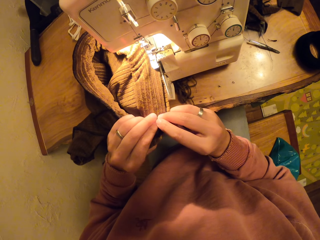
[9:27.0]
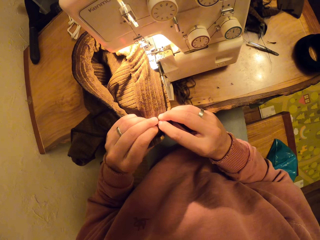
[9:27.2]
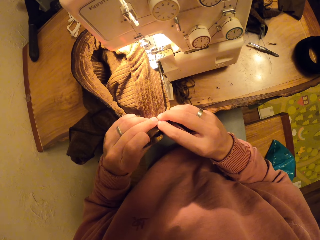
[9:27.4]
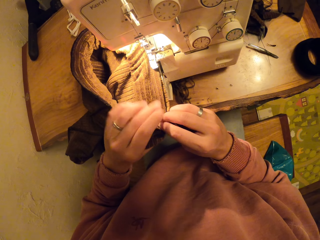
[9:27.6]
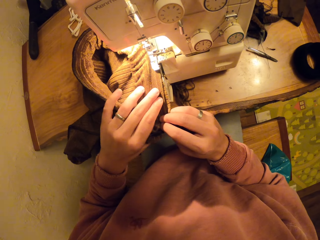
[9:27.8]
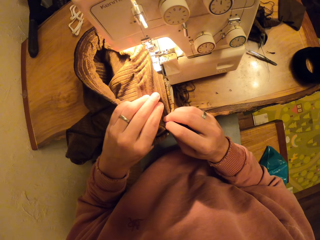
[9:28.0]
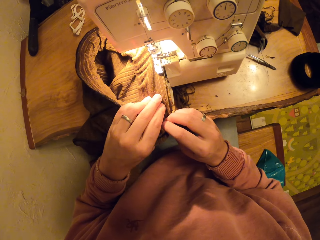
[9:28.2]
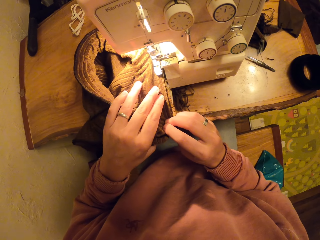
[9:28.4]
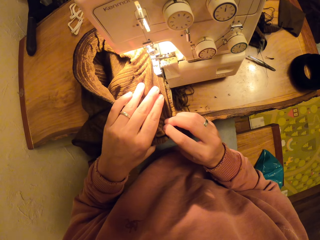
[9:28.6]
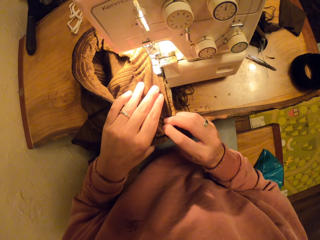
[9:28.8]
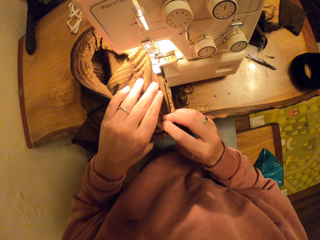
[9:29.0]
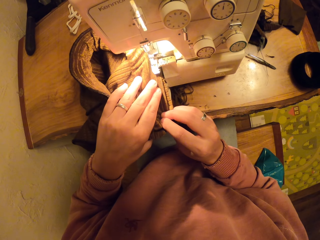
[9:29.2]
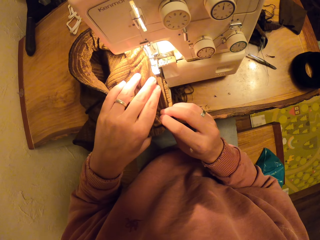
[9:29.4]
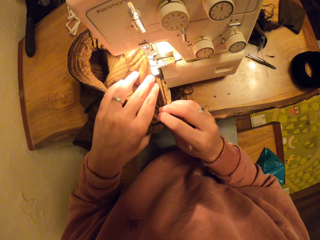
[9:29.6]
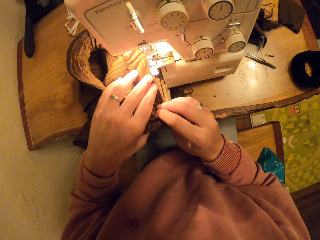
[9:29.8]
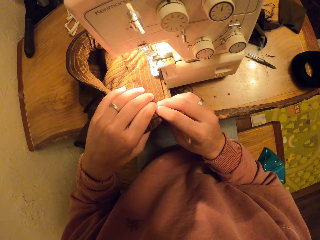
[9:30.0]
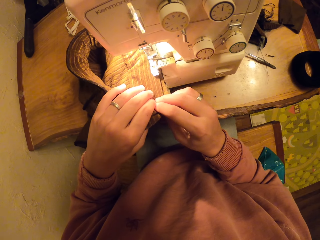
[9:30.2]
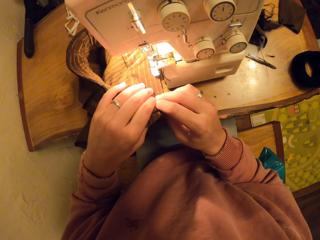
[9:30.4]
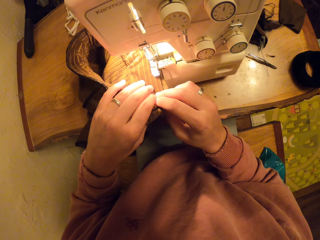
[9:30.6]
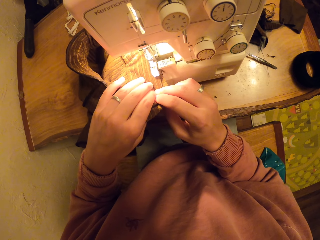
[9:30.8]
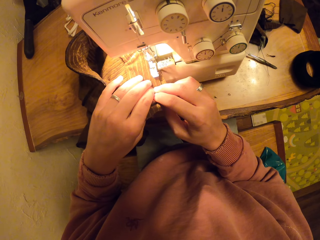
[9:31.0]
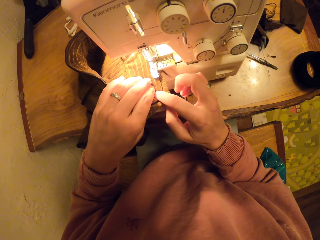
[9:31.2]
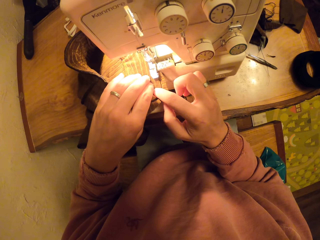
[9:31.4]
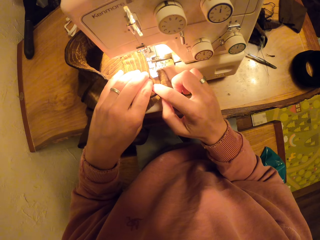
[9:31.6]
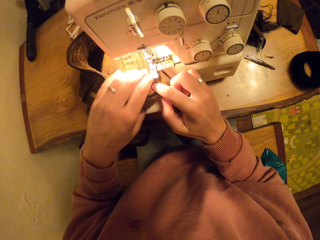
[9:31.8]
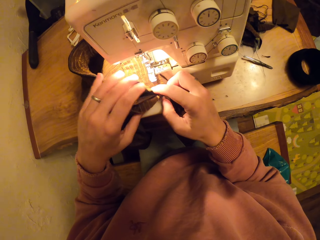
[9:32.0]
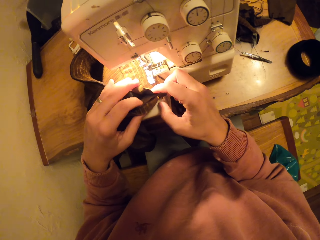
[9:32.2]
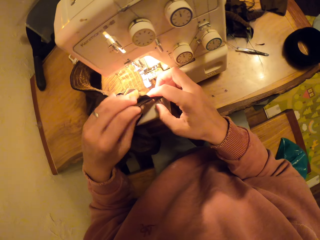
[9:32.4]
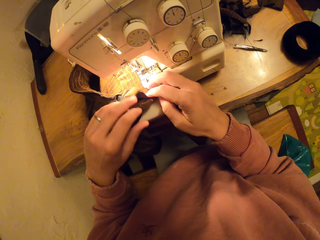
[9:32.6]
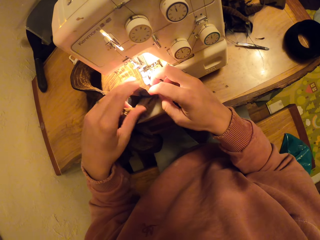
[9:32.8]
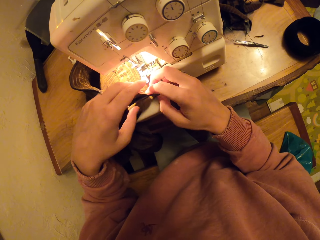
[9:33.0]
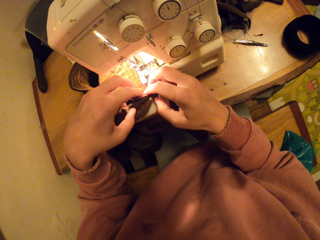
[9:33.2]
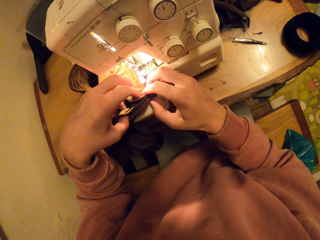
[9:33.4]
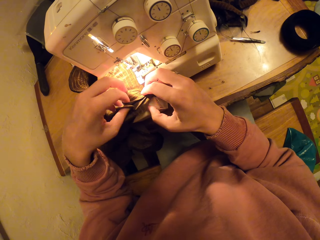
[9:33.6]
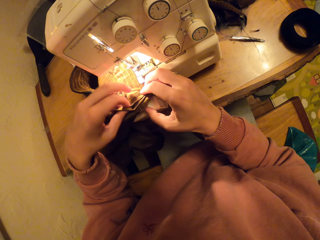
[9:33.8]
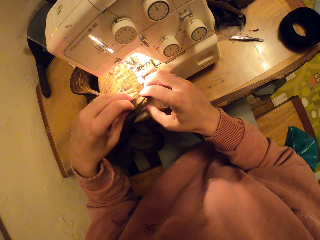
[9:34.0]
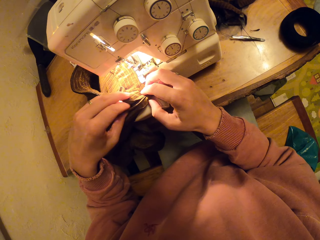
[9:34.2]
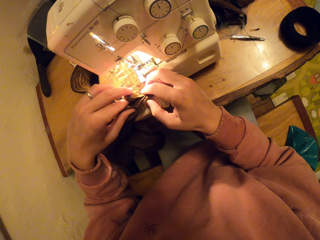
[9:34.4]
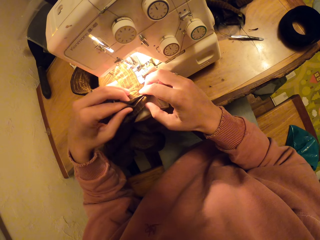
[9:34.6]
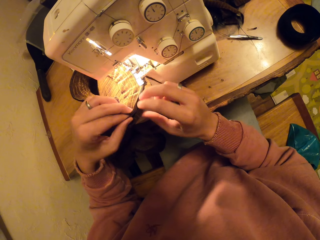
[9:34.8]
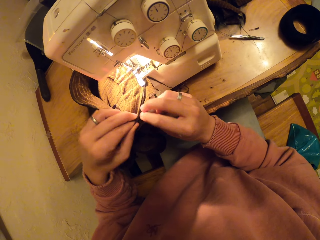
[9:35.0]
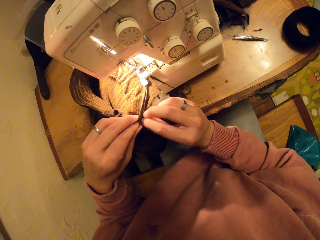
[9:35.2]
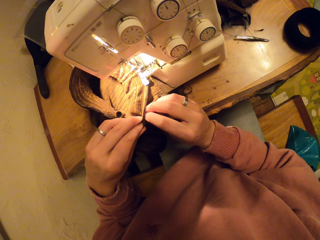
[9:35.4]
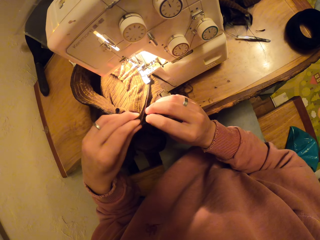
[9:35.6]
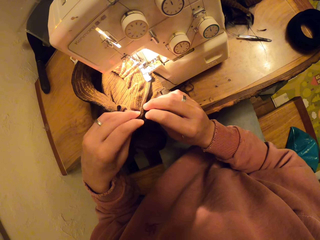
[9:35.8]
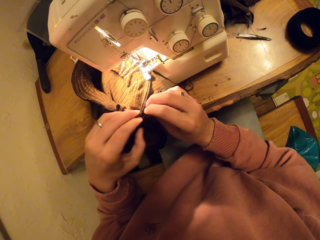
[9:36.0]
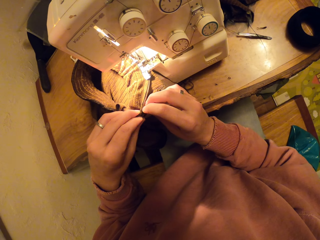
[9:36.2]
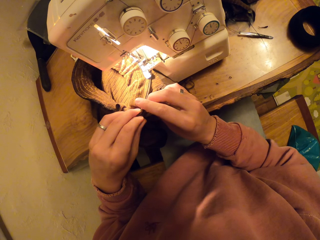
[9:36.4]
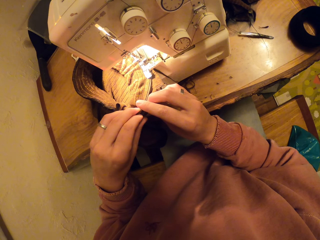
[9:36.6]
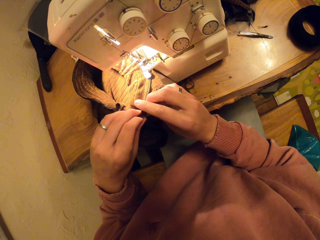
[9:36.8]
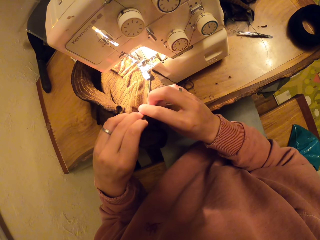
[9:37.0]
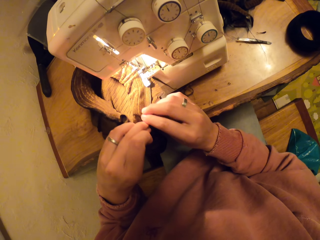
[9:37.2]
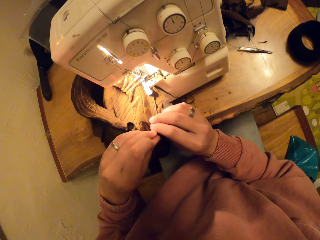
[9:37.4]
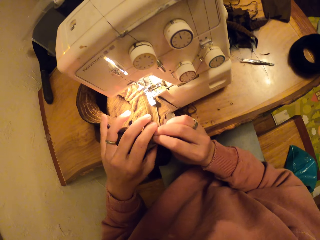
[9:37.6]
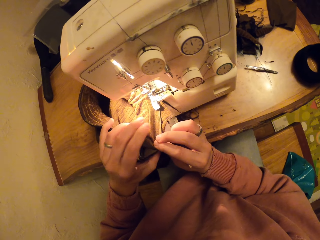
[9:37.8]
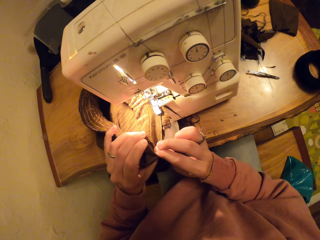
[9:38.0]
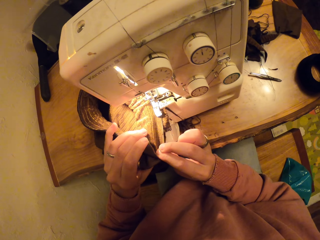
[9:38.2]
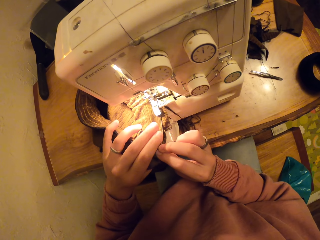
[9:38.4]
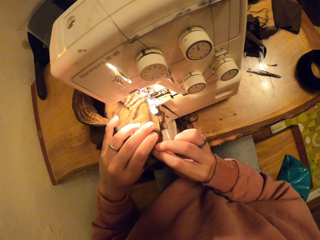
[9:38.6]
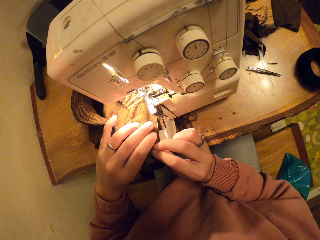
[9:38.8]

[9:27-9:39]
The camera wearer stitches the cloth material.

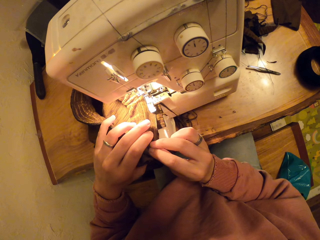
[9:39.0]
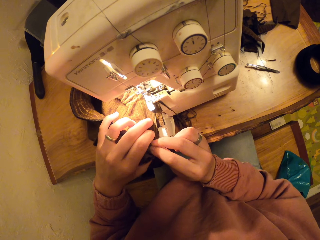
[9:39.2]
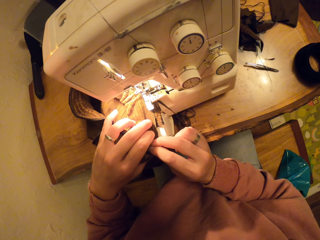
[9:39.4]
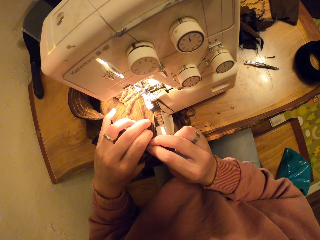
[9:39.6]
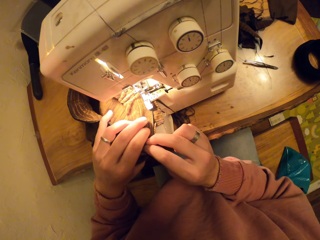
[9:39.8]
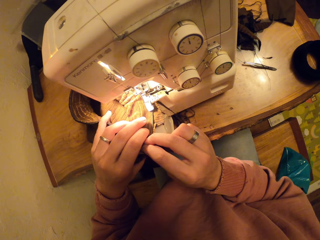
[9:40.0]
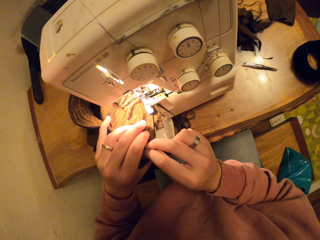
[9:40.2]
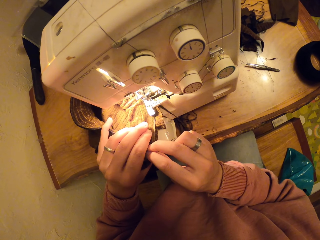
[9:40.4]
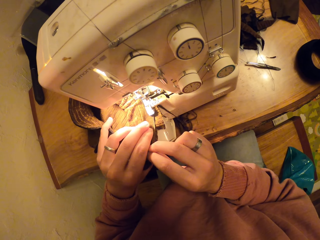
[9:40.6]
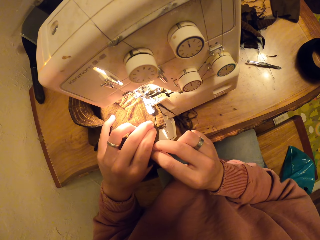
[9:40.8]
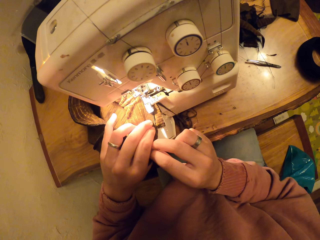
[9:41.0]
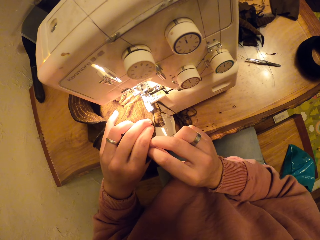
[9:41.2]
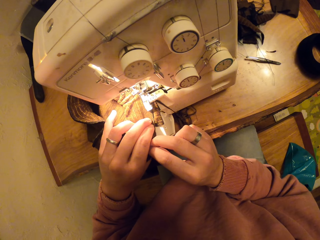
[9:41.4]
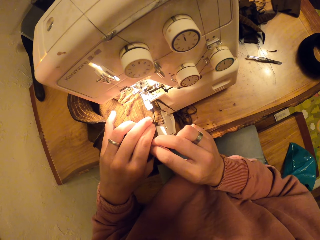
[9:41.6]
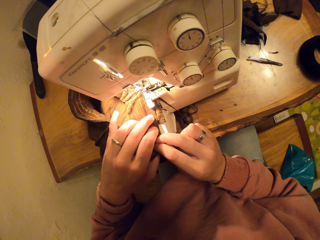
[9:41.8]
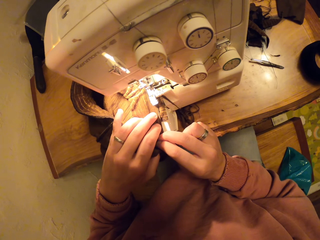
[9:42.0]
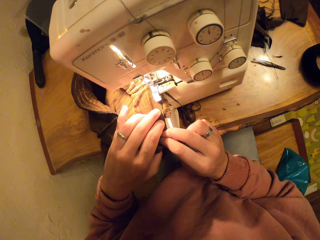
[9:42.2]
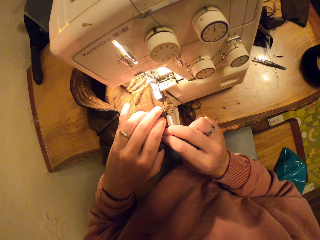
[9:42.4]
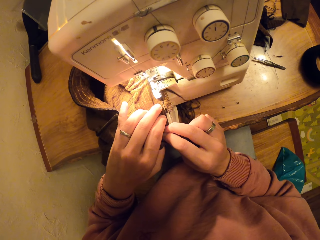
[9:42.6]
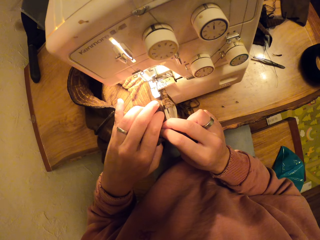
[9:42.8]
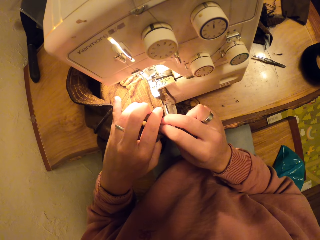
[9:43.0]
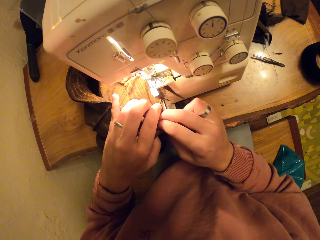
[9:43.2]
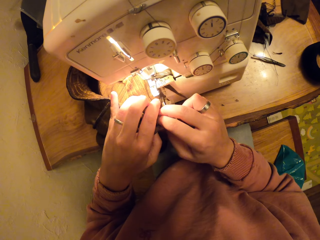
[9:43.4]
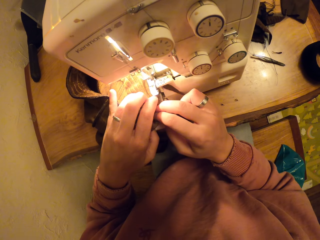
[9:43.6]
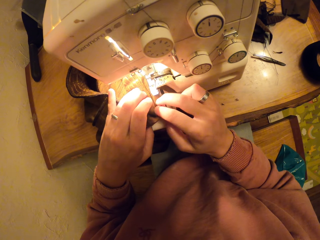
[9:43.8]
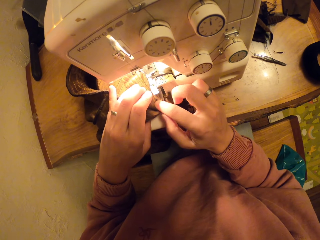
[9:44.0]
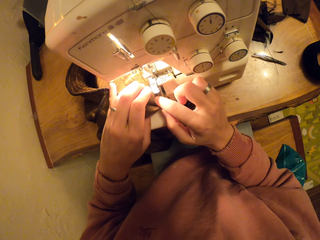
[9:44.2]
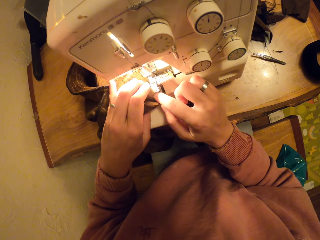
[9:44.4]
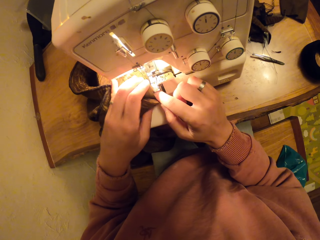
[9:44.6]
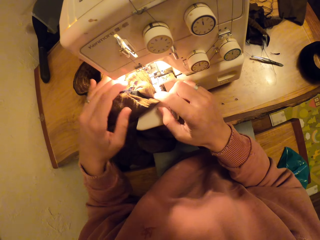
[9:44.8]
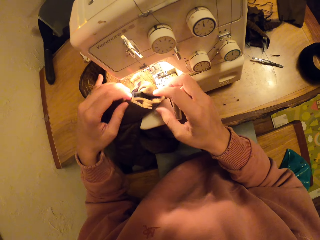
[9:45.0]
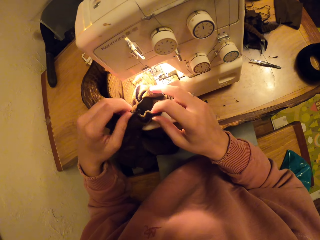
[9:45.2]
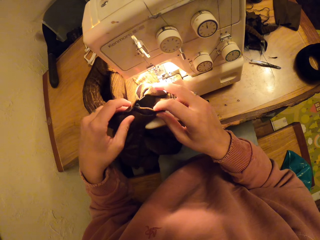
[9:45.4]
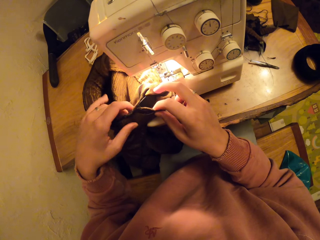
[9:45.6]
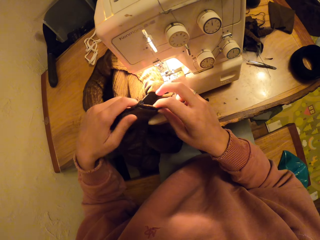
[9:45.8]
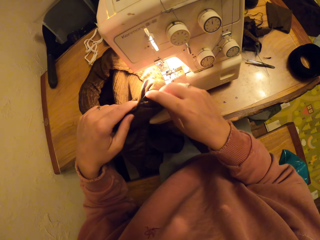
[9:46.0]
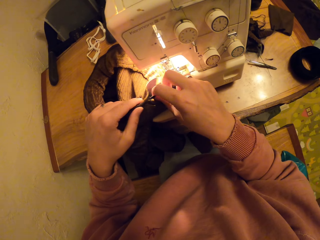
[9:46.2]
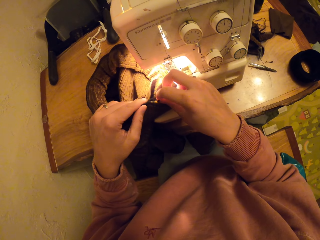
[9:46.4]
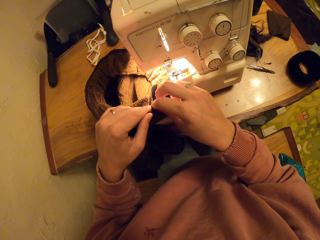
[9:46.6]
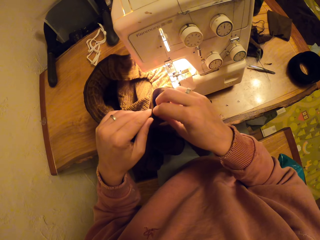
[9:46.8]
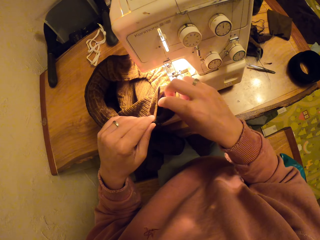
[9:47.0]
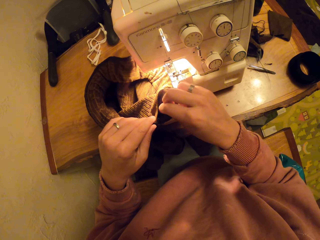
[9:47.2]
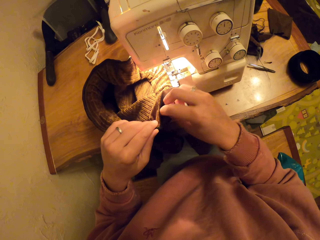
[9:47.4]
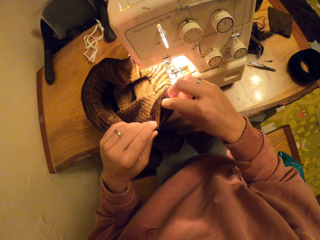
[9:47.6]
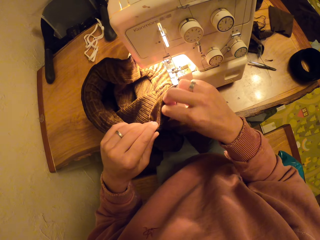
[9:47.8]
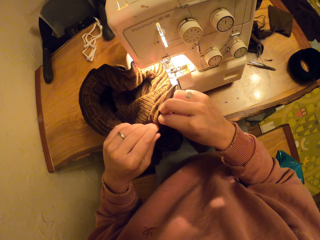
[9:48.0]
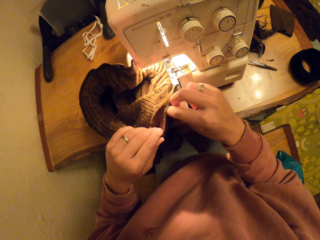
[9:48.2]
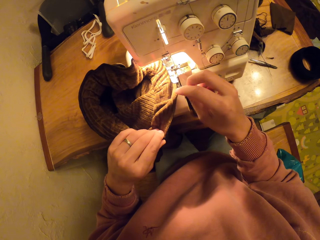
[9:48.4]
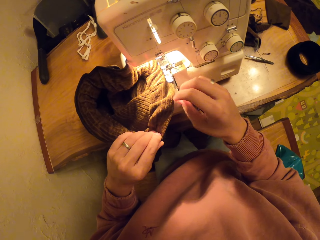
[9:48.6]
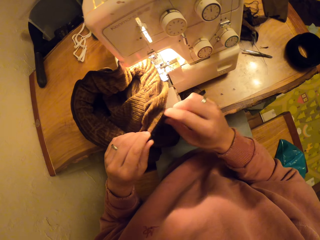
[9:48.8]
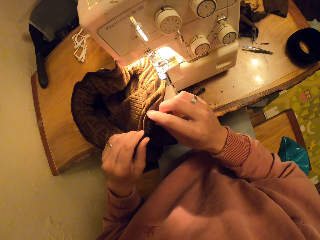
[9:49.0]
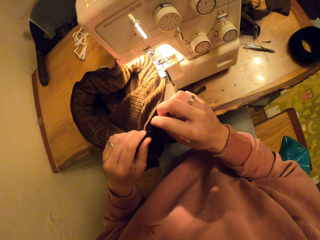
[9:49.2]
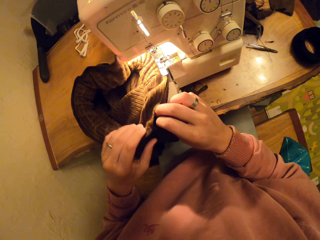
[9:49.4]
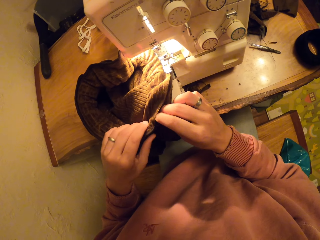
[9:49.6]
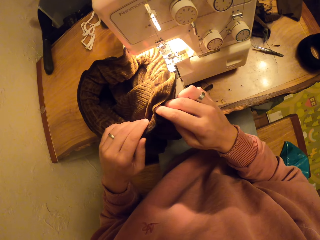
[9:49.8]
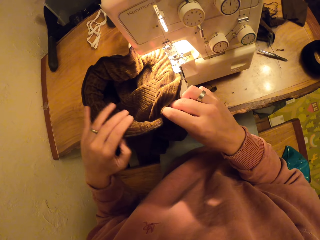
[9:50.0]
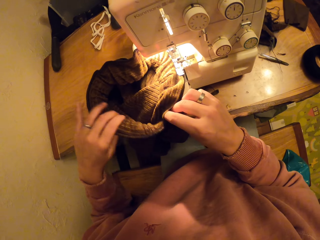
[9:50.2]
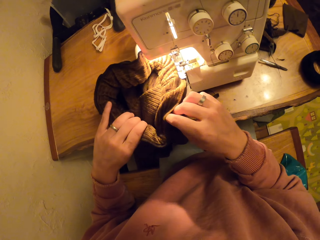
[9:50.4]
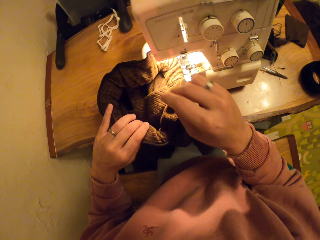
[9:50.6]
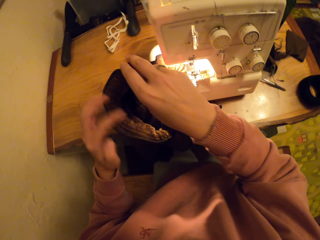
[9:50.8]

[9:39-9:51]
The camera wearer sews the cloth using the sewing machine. They fix the cloth using the hands.
